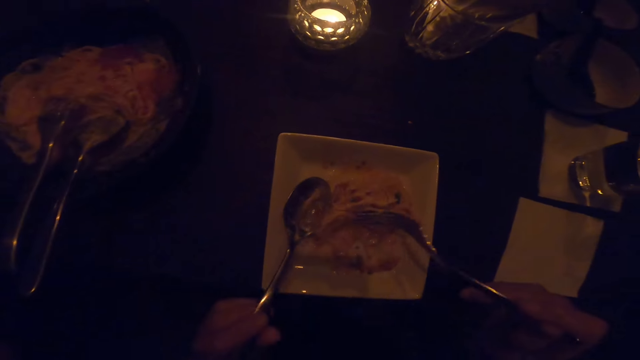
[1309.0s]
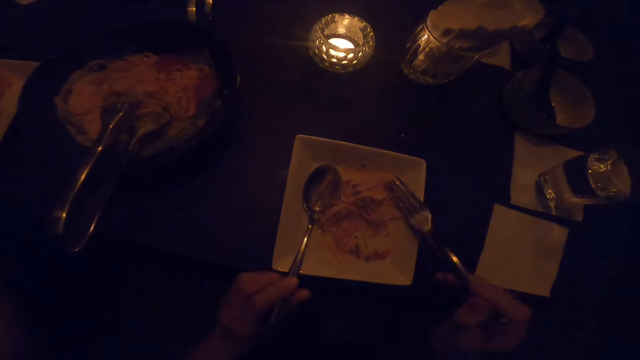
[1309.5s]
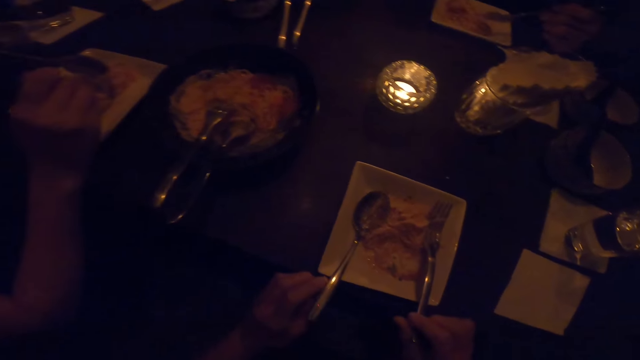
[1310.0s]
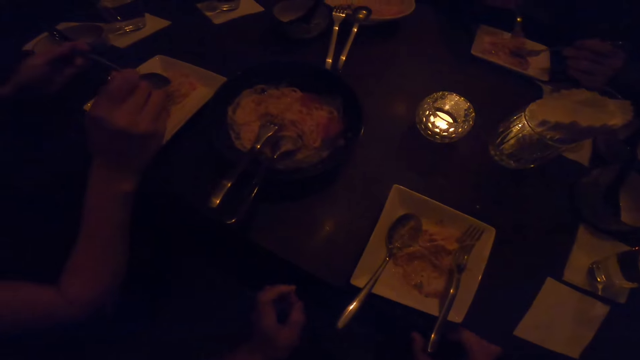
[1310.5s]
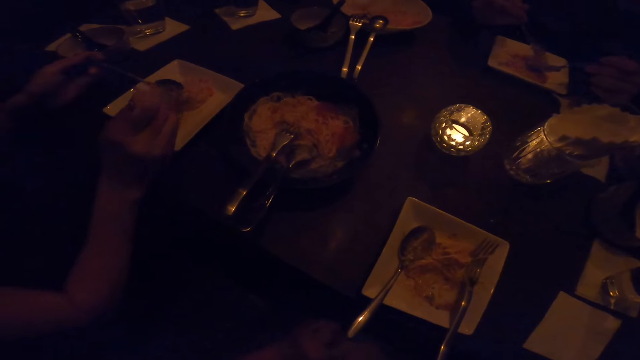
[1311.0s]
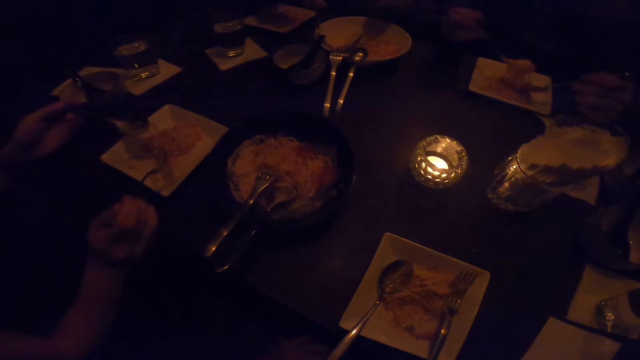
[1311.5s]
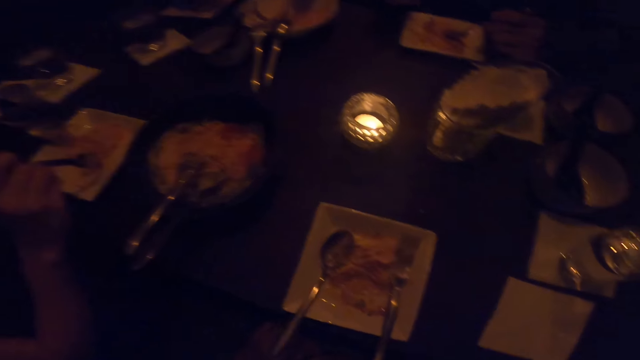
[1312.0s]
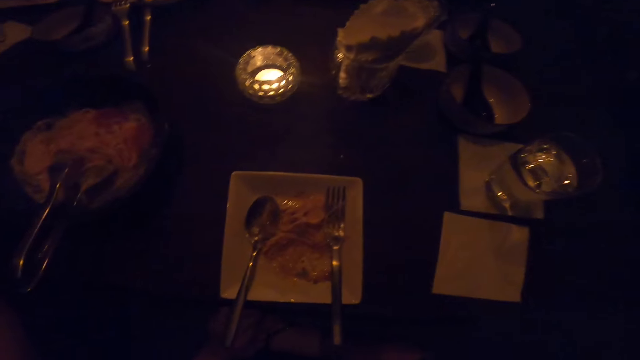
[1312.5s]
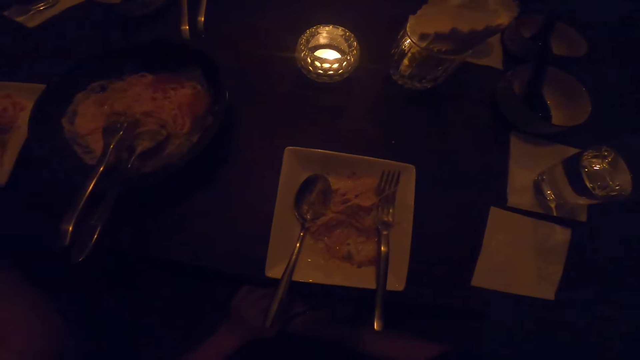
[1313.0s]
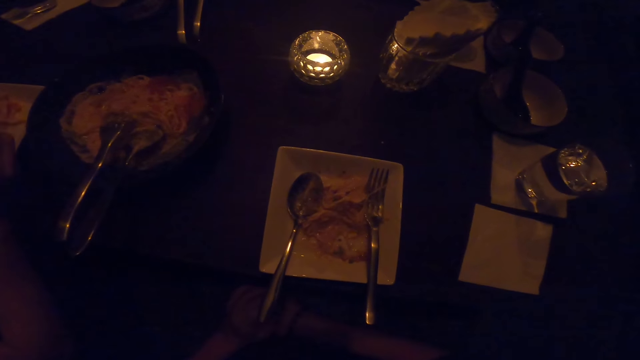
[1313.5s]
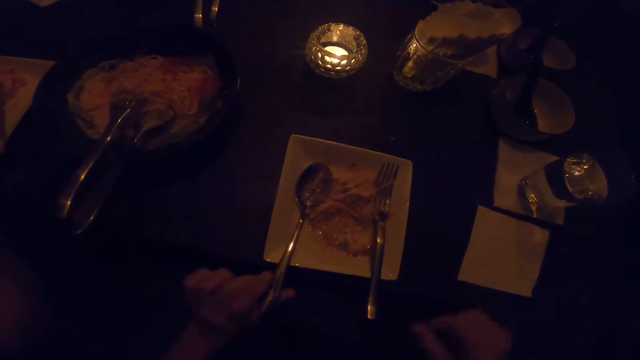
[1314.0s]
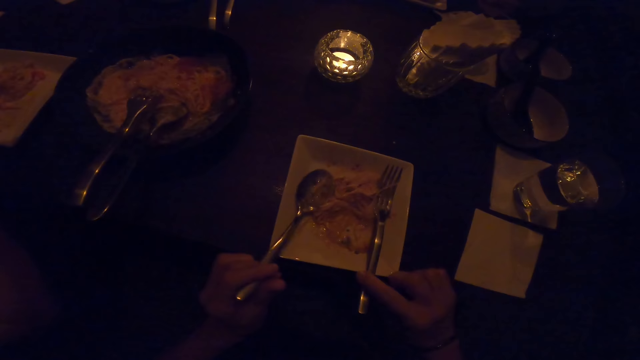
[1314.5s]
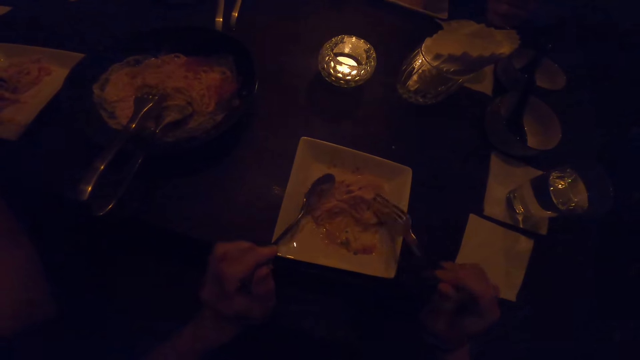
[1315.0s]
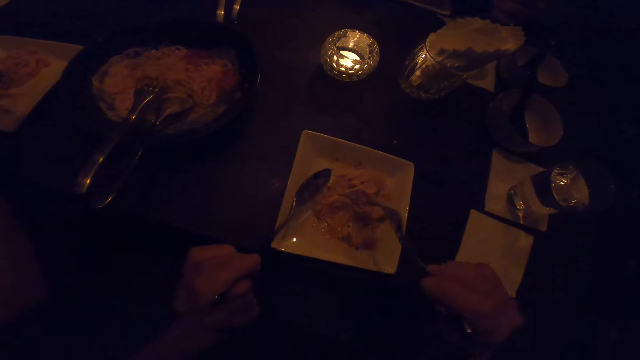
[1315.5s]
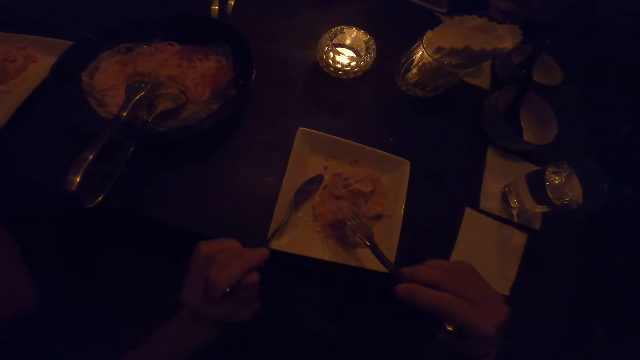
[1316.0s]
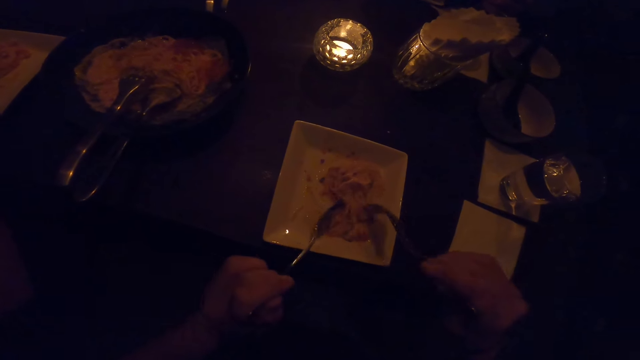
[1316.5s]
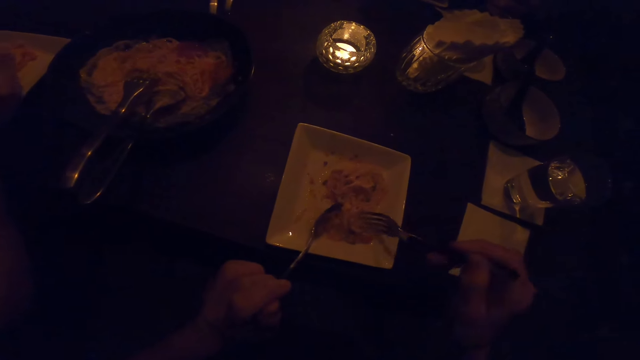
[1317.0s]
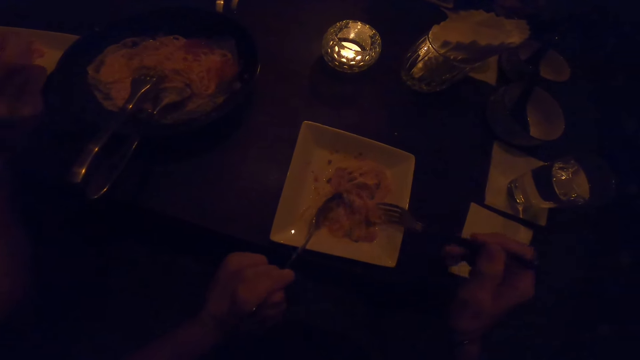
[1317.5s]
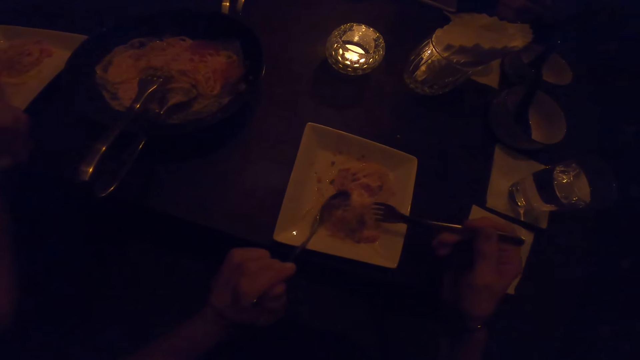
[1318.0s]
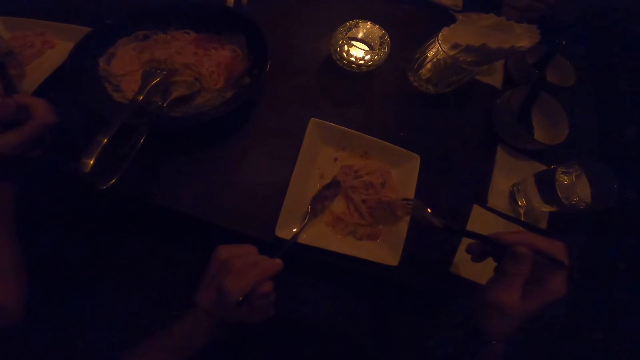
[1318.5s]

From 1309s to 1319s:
The camera wearer stops eating from the plate on the table. She puts the fork and spoon in the plate of food. She picks up the fork and spoon with both her hands. She stirs the food on the table with the fork in the right hand.

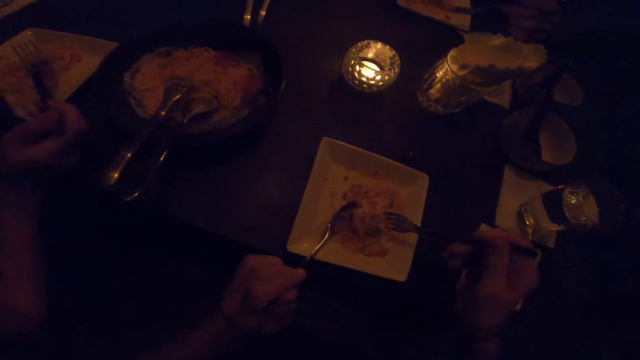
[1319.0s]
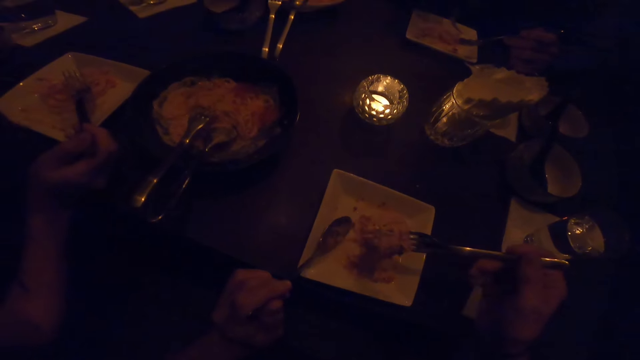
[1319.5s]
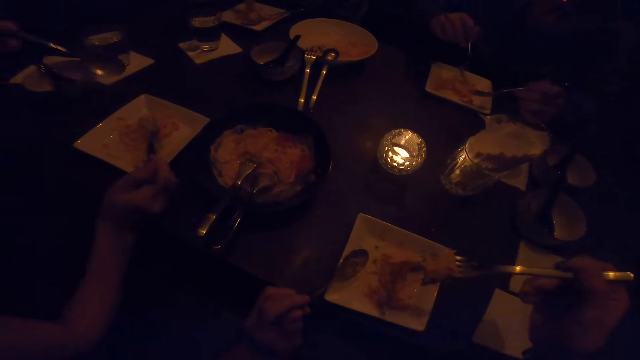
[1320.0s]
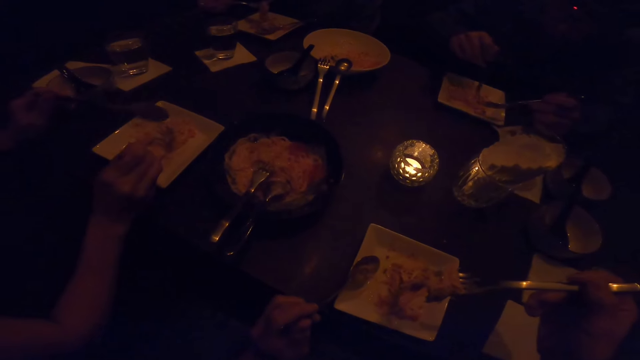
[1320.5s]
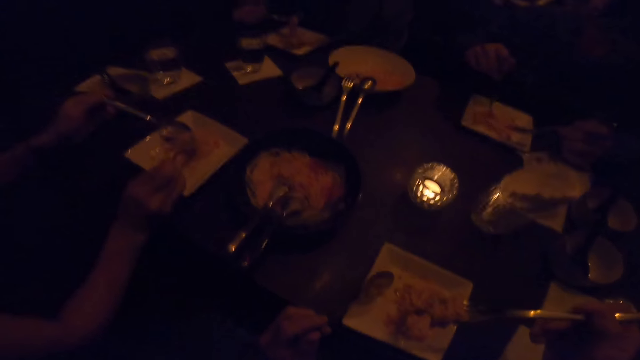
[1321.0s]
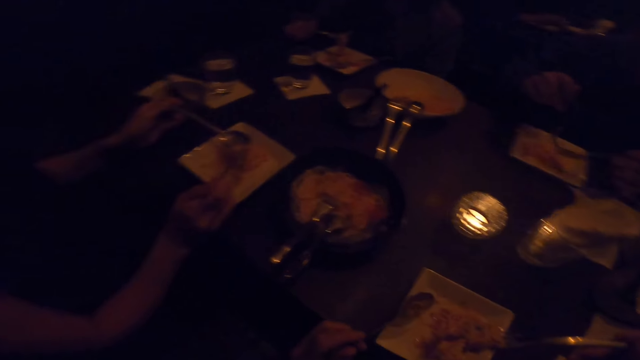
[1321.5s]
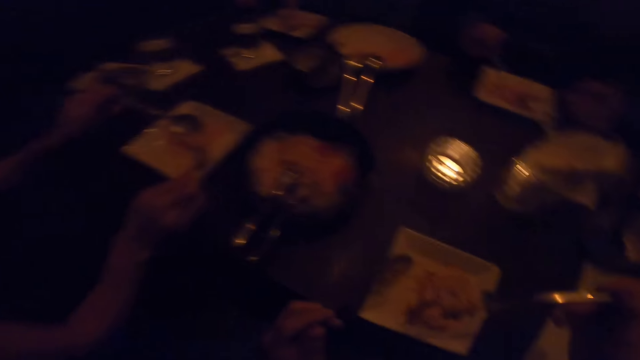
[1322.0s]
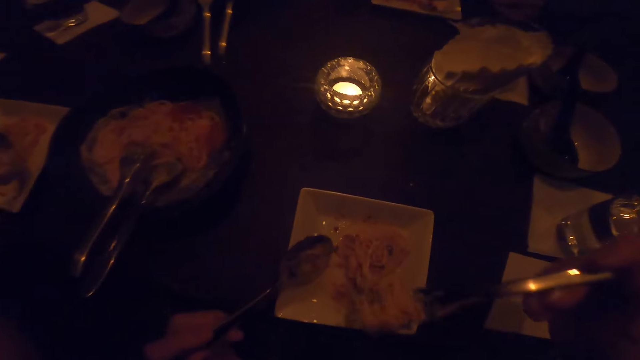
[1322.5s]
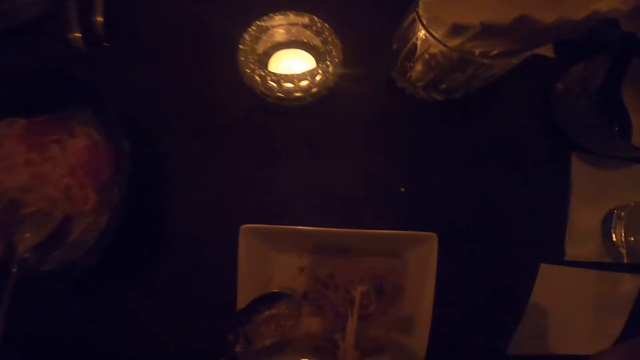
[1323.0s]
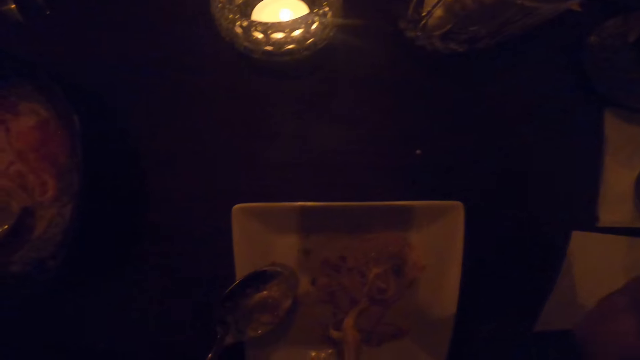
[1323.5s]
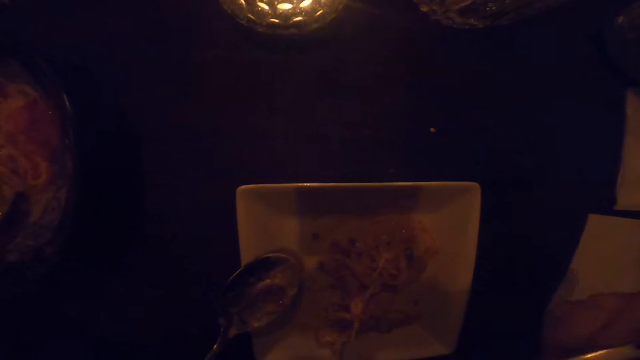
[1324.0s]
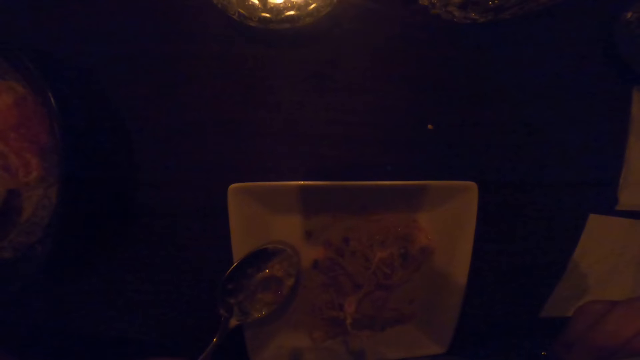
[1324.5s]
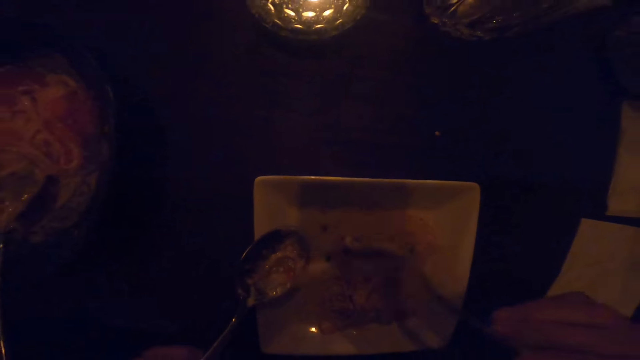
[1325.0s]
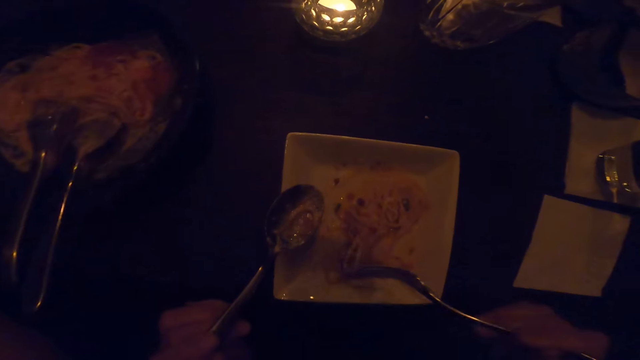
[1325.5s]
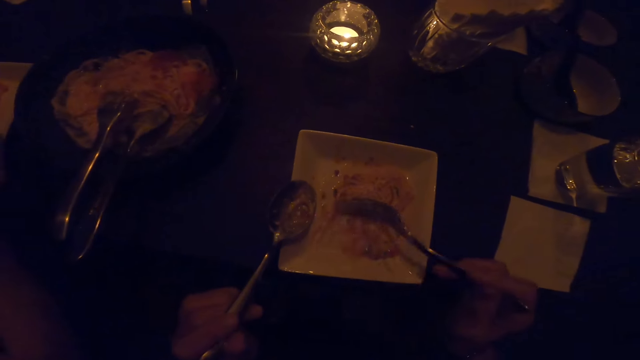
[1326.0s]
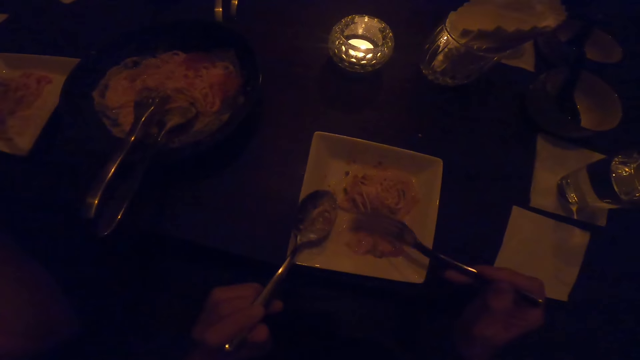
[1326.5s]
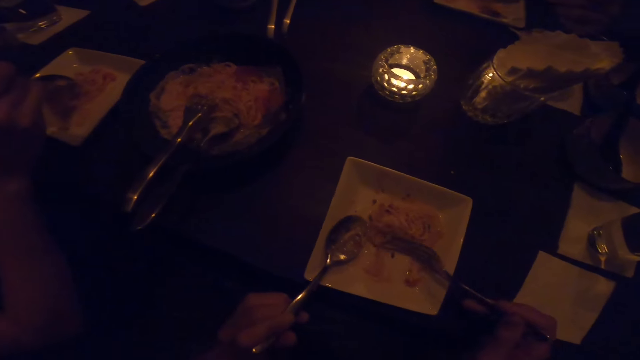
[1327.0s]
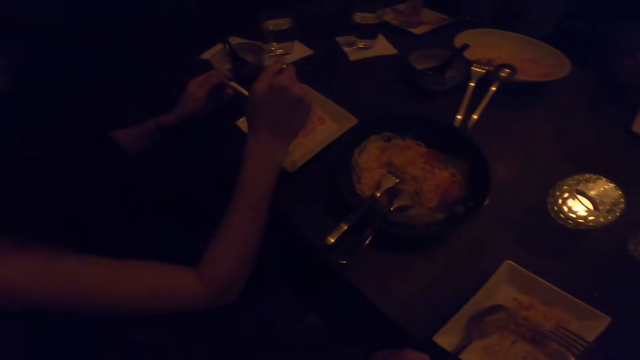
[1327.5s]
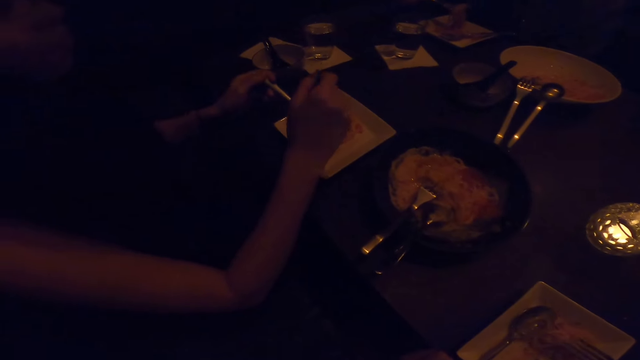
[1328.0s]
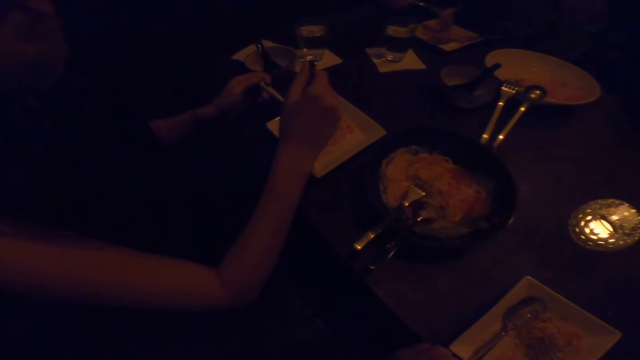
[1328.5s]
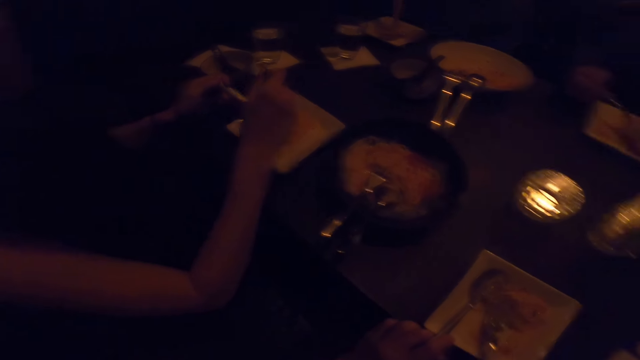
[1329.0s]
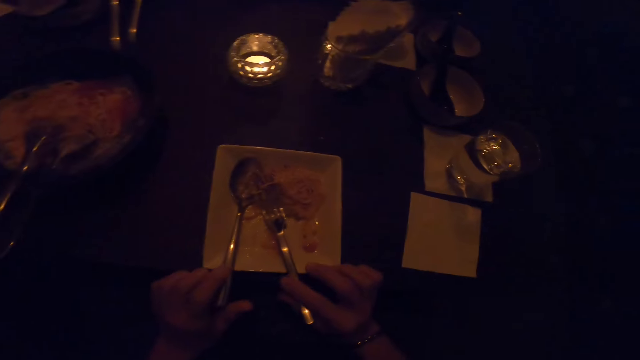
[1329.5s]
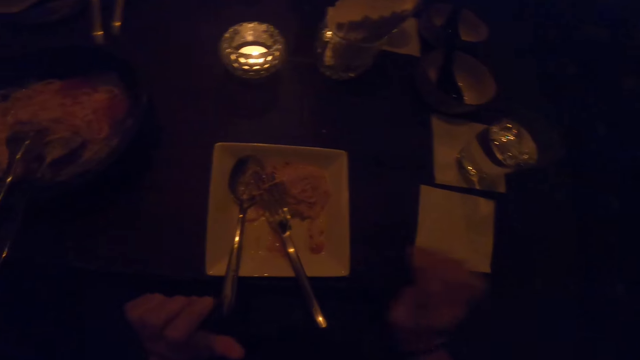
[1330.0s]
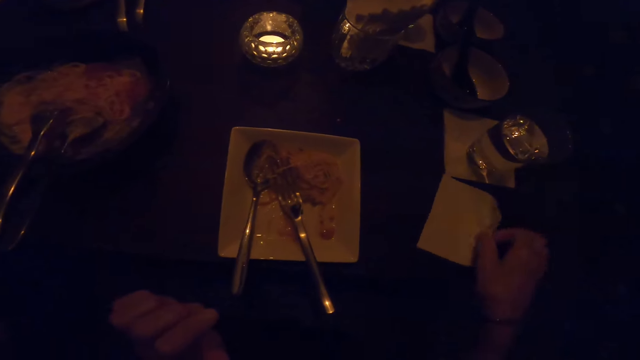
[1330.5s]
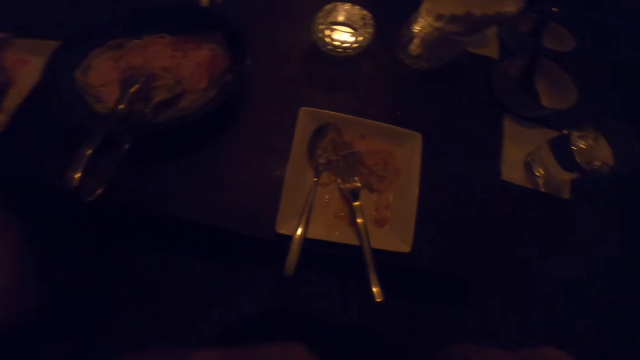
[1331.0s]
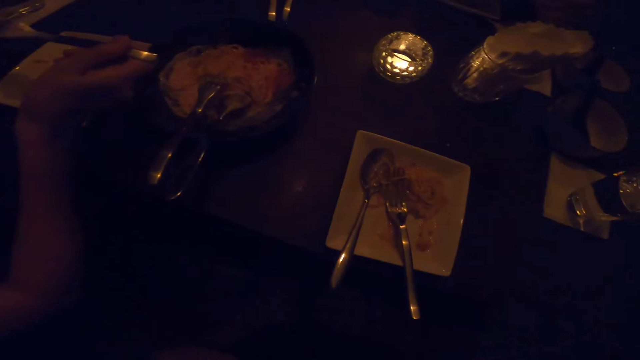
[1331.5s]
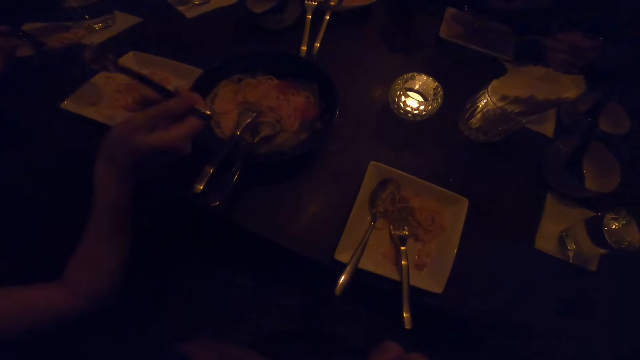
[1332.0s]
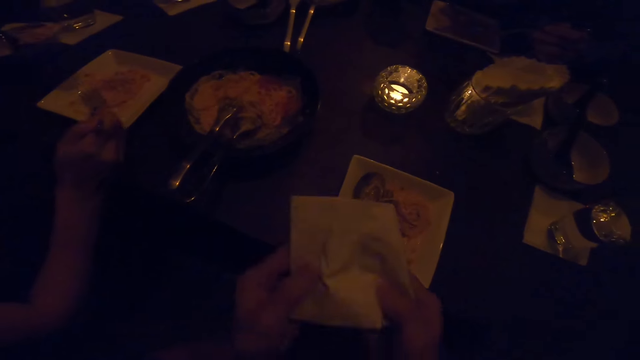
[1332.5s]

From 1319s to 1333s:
The camera wearer eats from the food on the table with the fork in the right hand. She takes food with the fork in her mouth. She stirs the food on the table with the fork in the right hand. She stops eating from the plate on the table. She picks up a serviette from the table with the right hand. She holds the serviette with both hands. She wipes her mouth.
